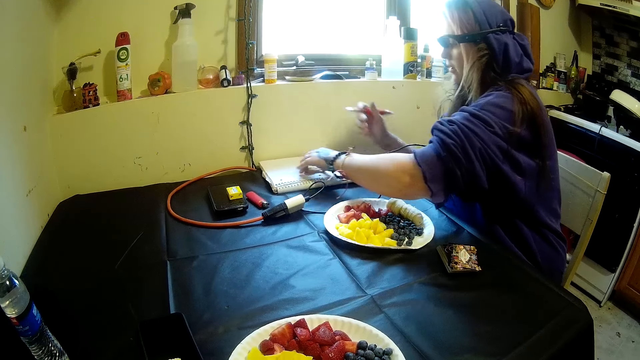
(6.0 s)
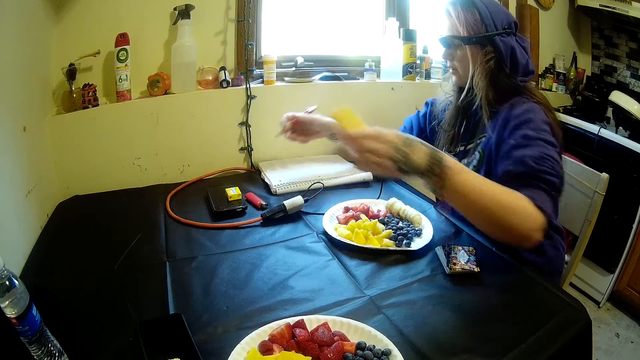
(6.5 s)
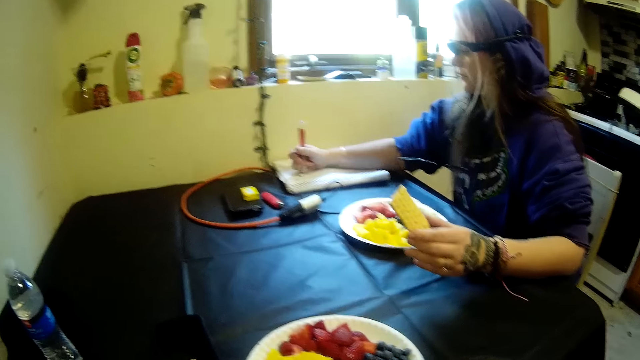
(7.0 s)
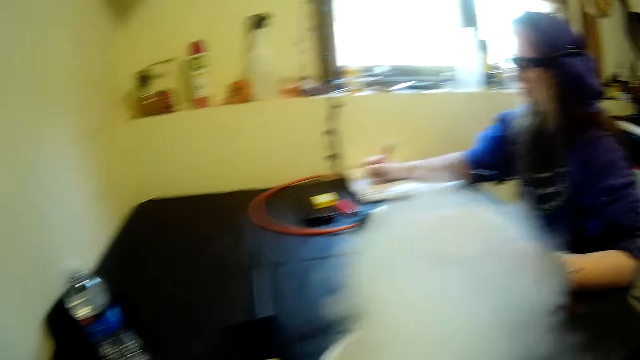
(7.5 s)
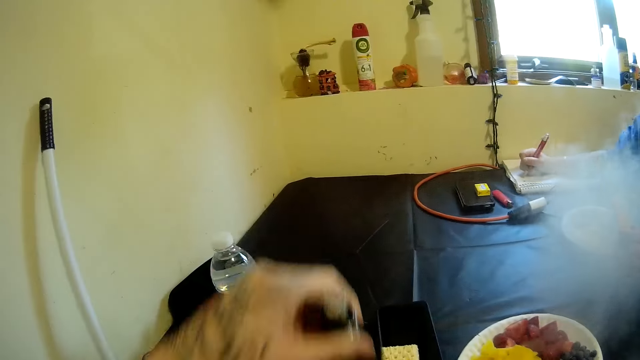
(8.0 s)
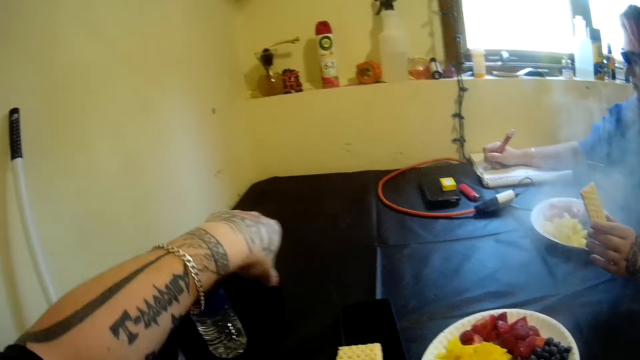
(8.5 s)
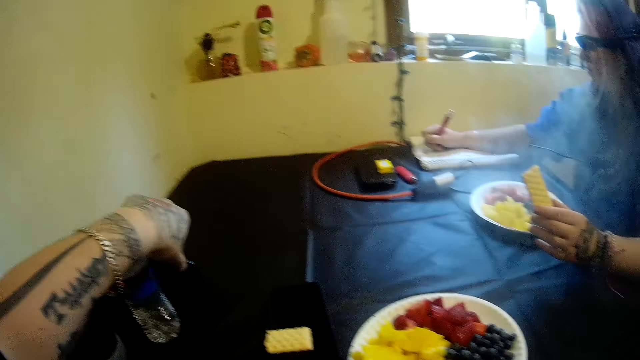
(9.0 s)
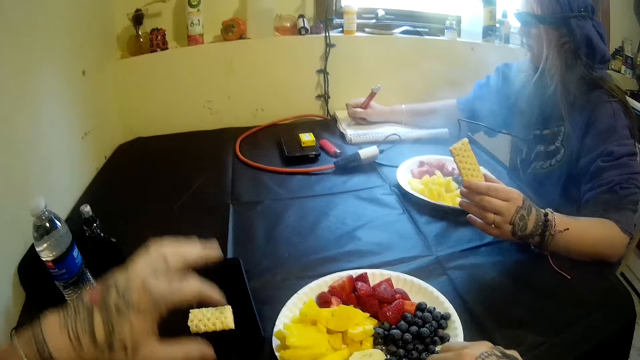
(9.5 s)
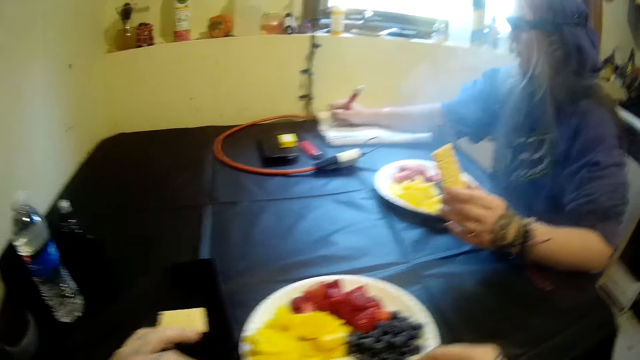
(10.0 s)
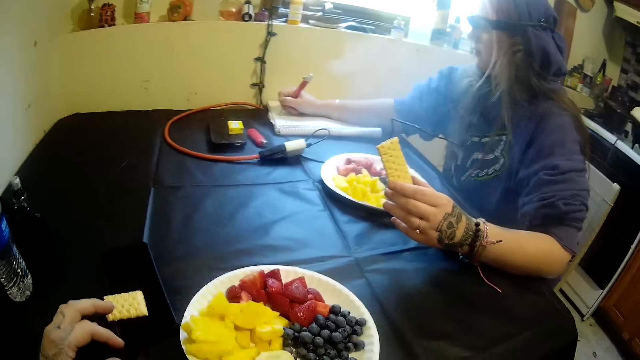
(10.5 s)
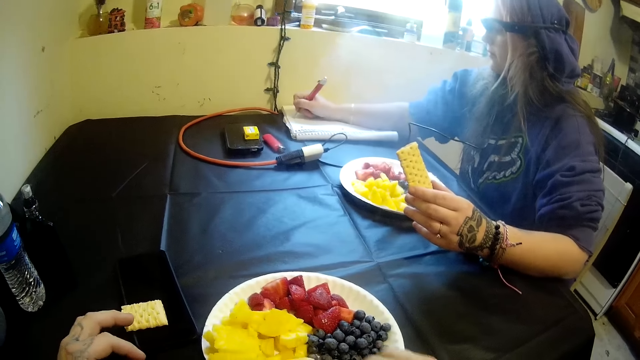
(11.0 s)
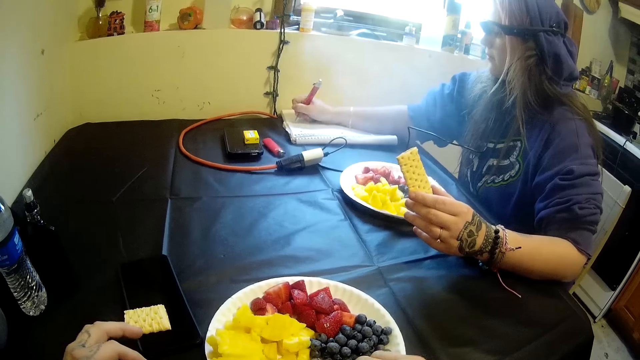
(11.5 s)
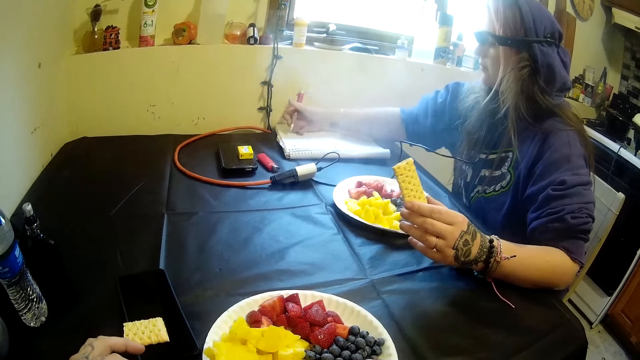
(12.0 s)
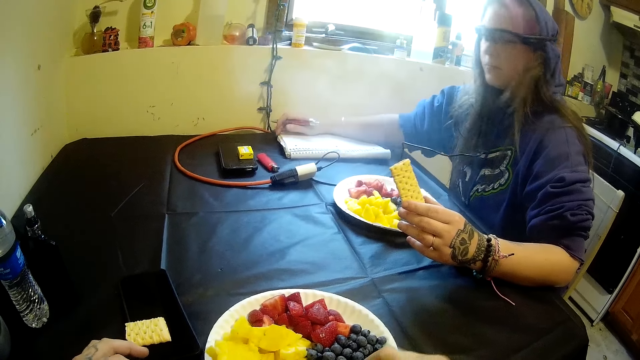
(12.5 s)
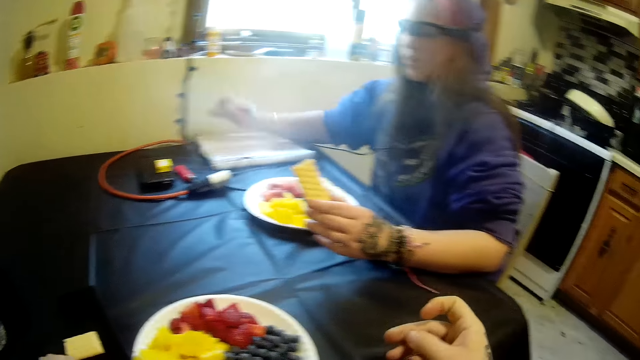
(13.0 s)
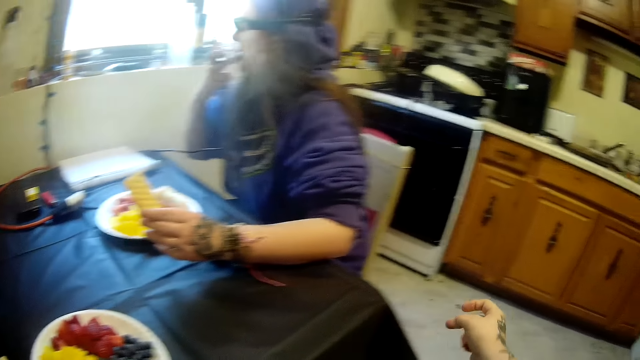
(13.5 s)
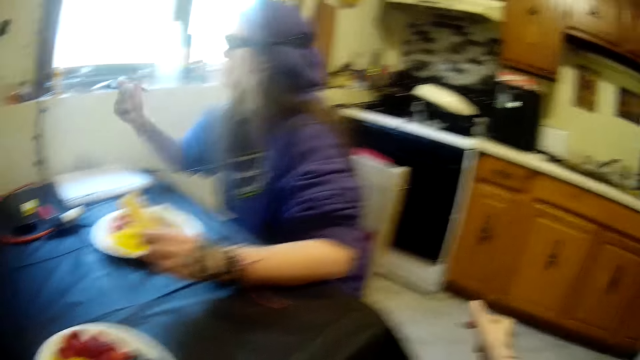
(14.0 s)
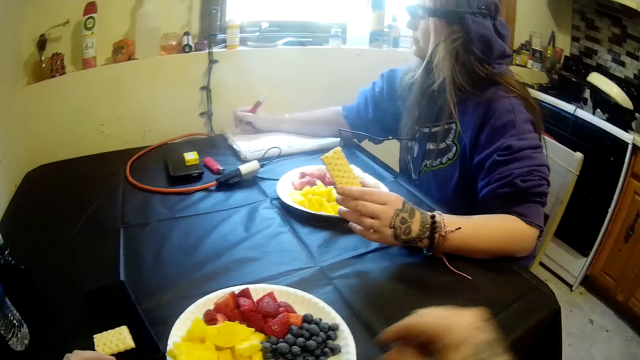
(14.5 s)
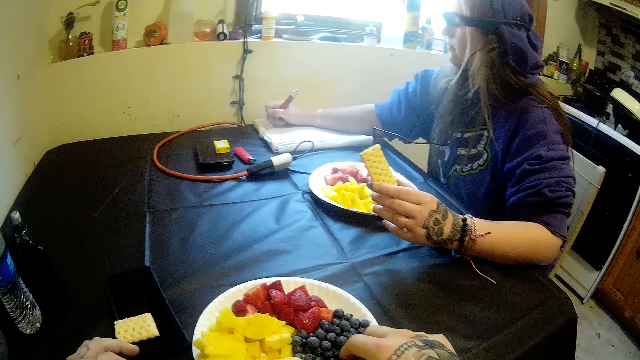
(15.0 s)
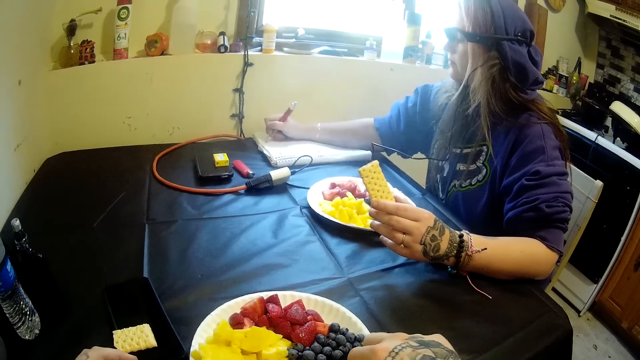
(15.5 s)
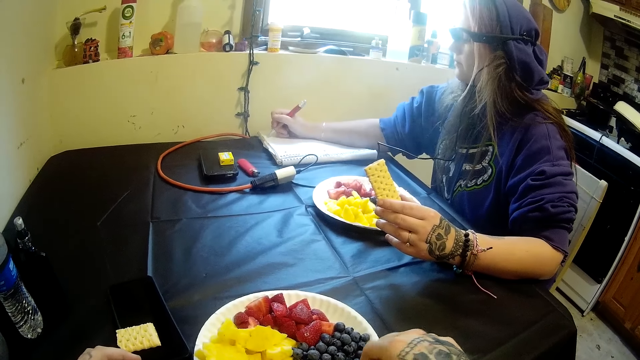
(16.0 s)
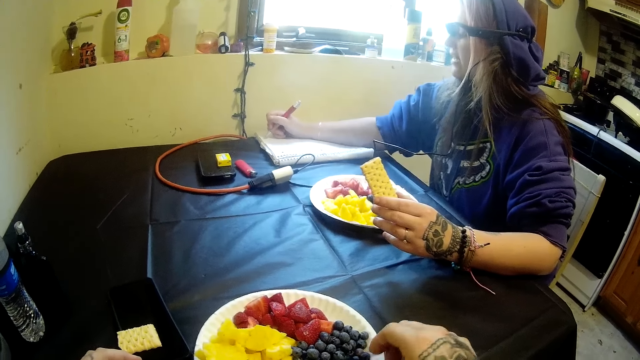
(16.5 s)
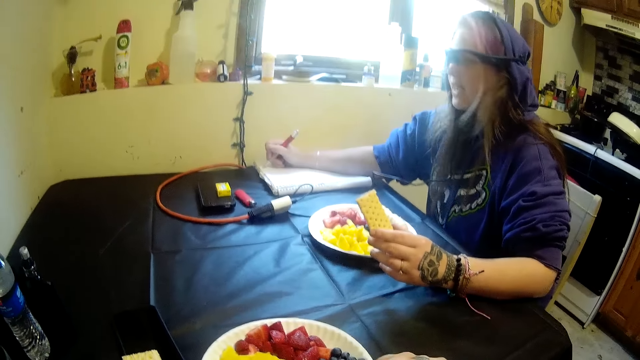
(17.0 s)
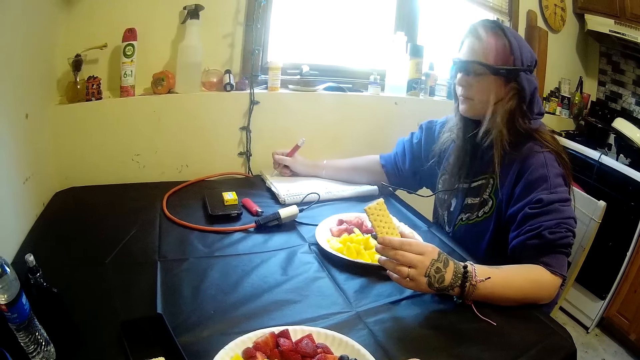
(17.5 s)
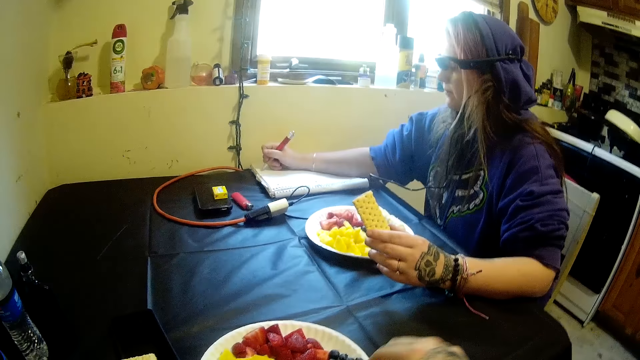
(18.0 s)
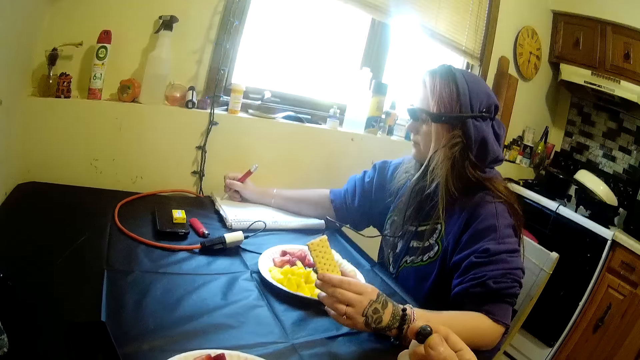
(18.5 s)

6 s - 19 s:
The woman holds the snack. She writes on the notebook. The camera wearer puts a small bottle on the table. He talks to the woman. He snaps his fingers. The woman scratches her face. The camera wearer picks up a piece of blueberry or grape from his plate.

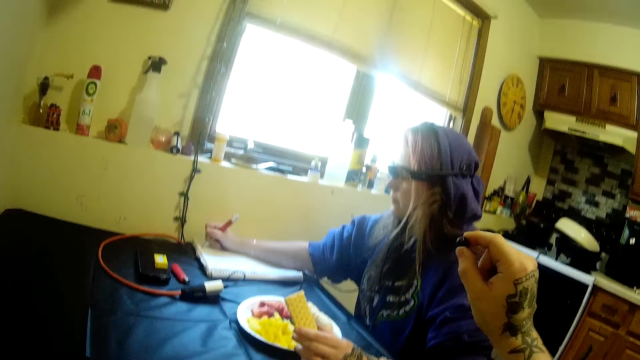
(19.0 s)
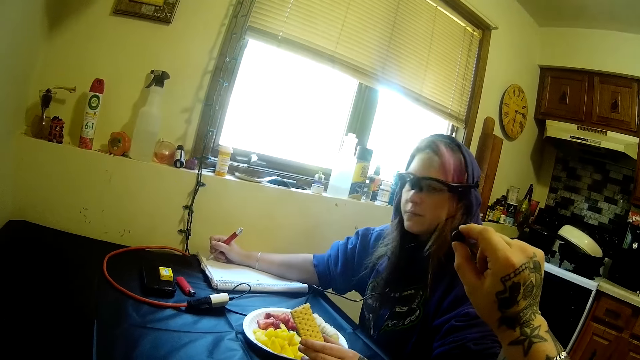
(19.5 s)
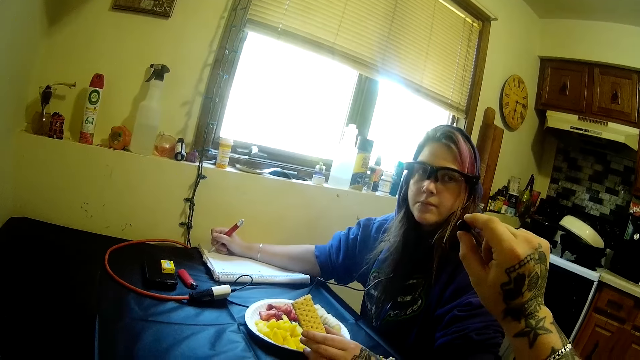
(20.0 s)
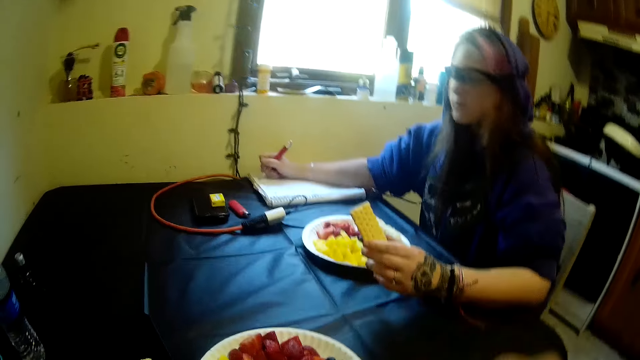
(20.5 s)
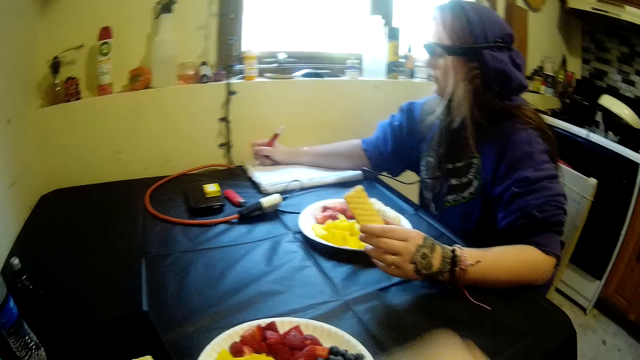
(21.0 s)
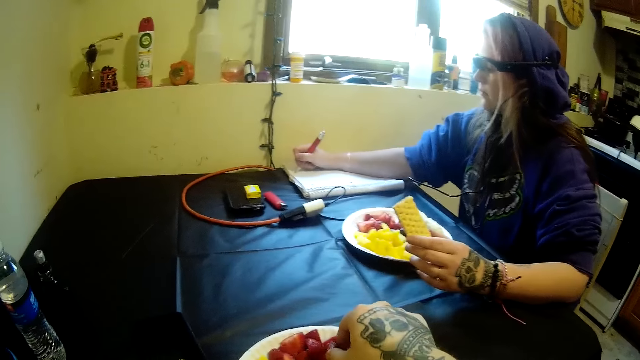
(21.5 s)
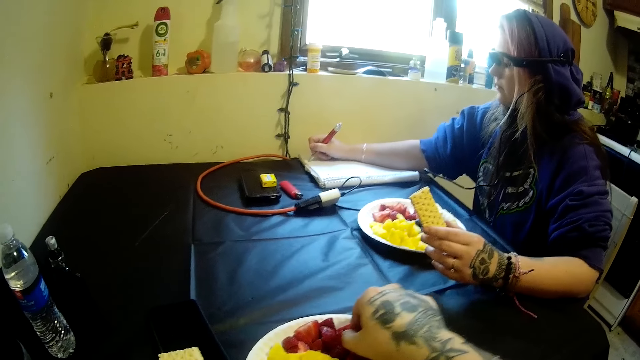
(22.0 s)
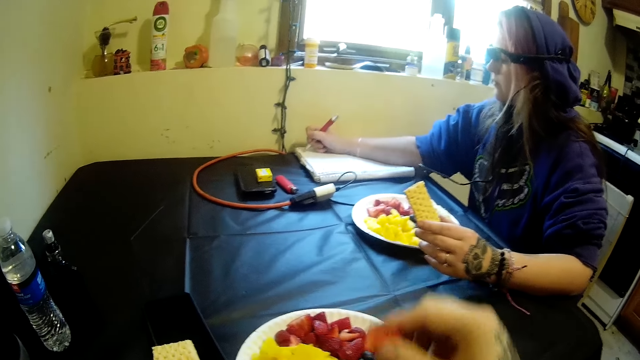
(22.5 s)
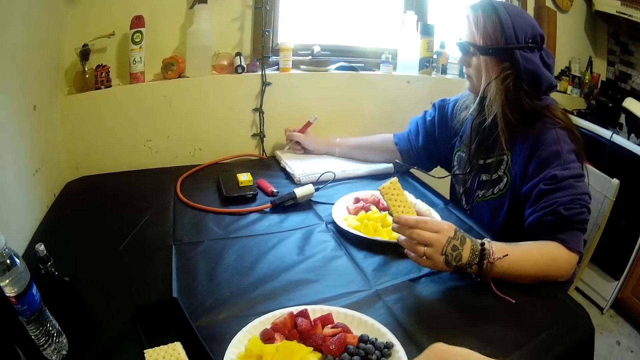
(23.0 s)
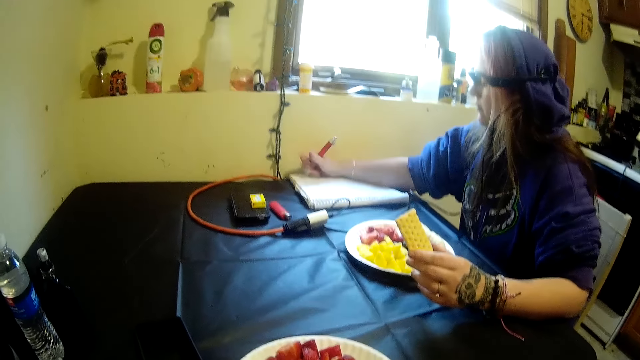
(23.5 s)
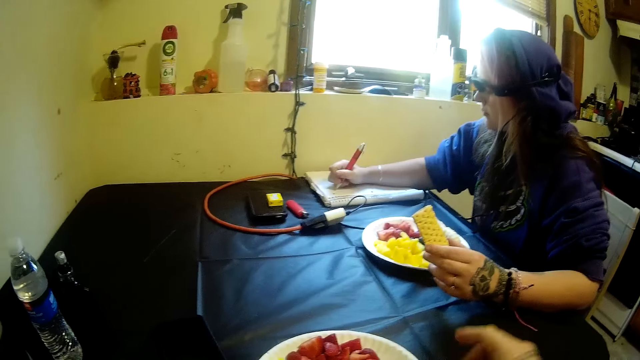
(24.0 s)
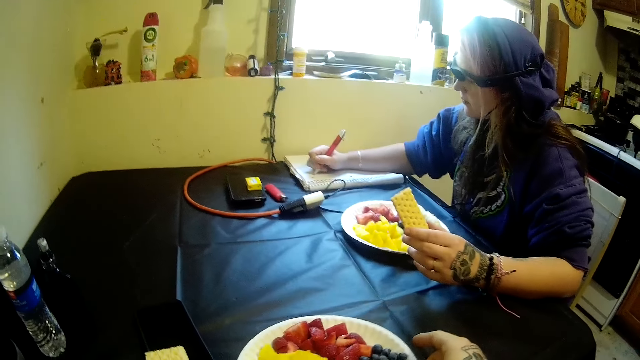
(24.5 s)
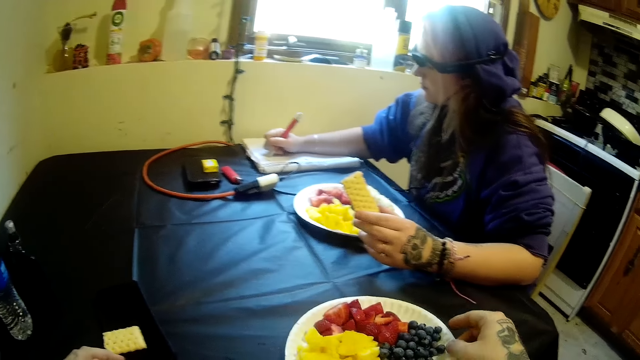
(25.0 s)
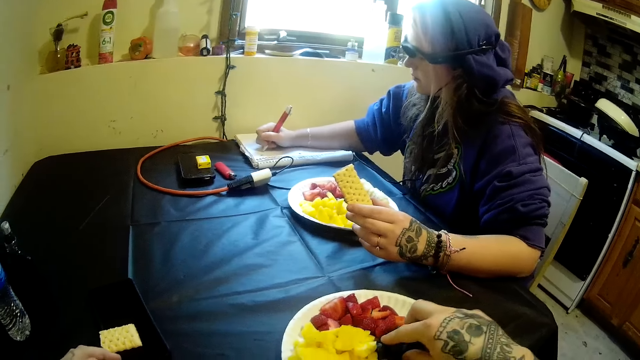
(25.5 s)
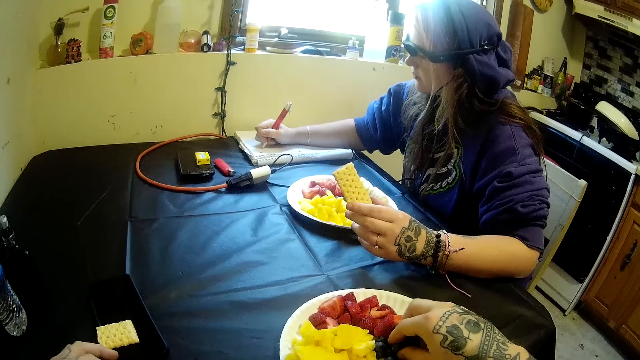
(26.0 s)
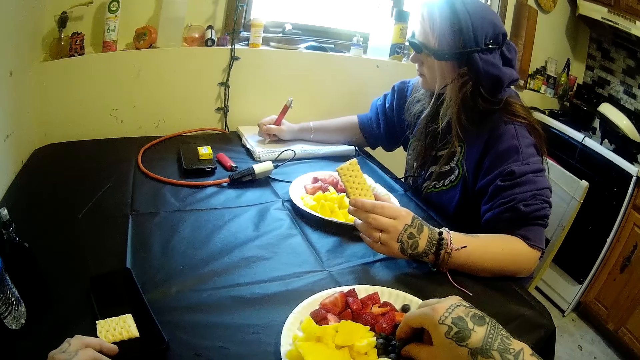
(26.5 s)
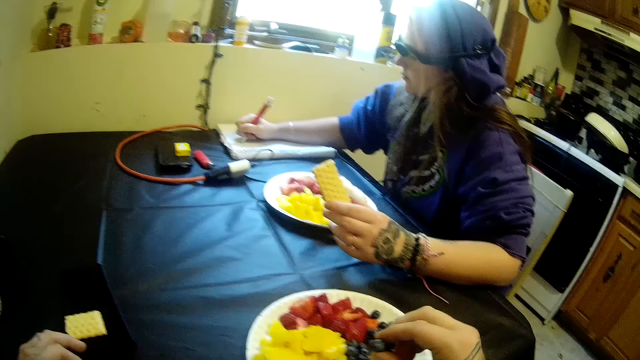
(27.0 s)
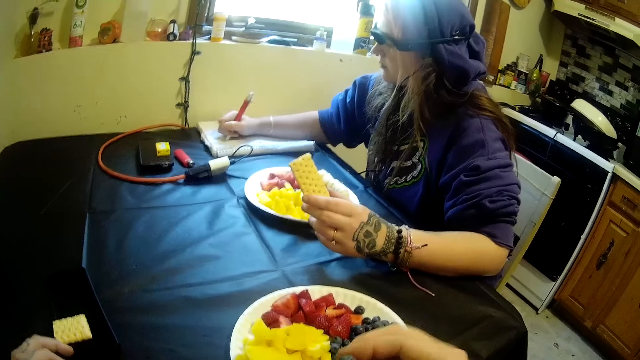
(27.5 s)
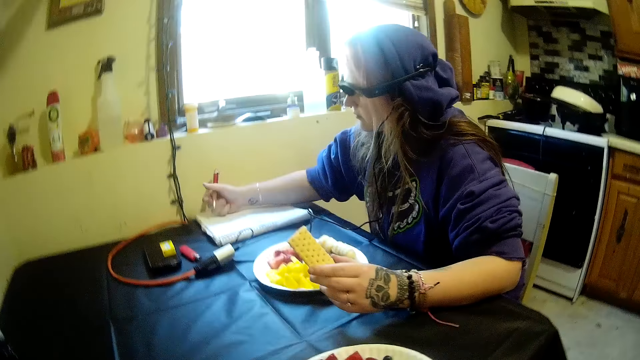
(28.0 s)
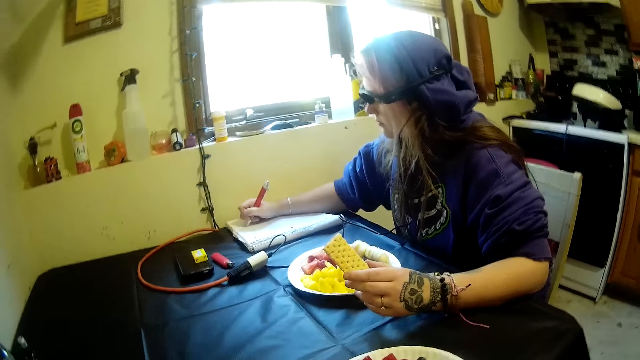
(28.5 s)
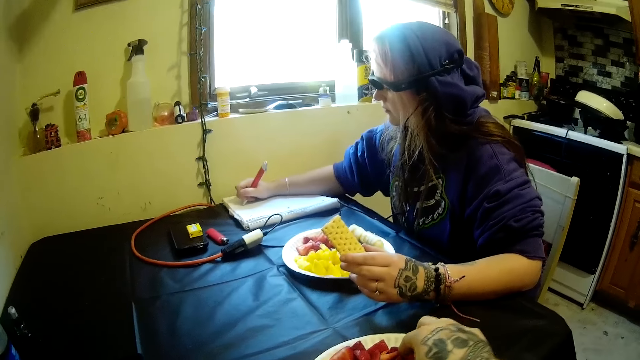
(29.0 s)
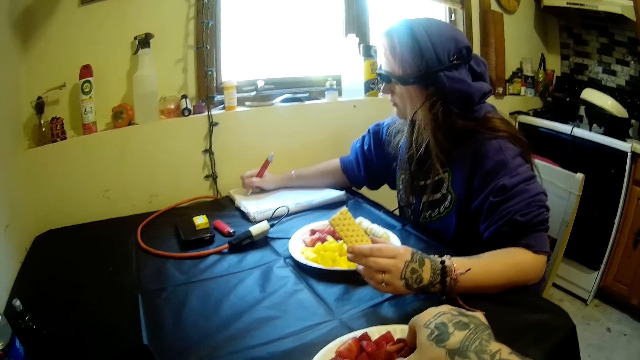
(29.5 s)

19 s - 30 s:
The camera wearer shows the woman the piece of blueberry. He tries to give the grape to the woman. He takes back the grape. He eats the piece of blueberry. He picks a piece of strawberry or watermelon slice from his plate. He eats the watermelon slice. He moves his plate on the table. He picks another piece of blueberry from his plate. He eats the piece of blueberry. He picks a piece of strawberry from his plate.
